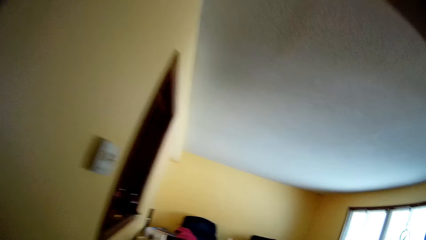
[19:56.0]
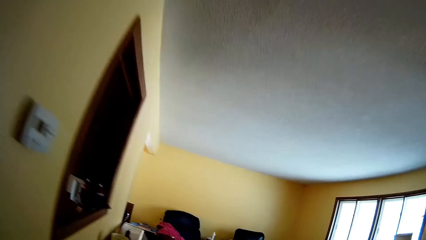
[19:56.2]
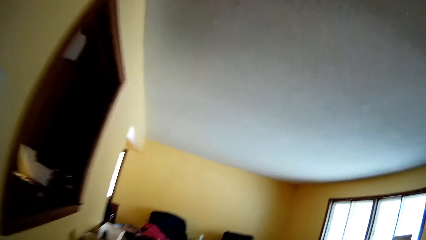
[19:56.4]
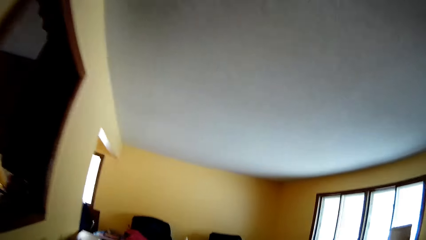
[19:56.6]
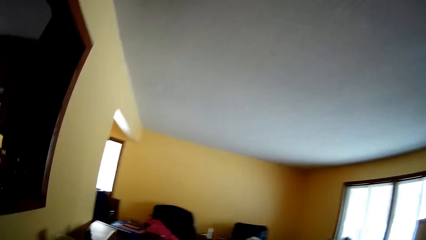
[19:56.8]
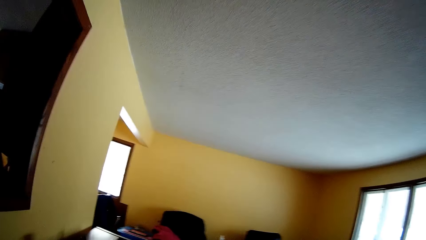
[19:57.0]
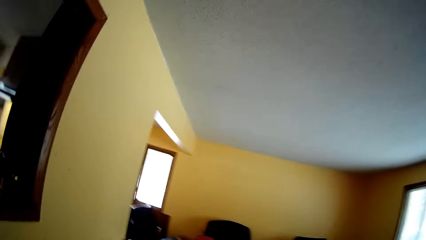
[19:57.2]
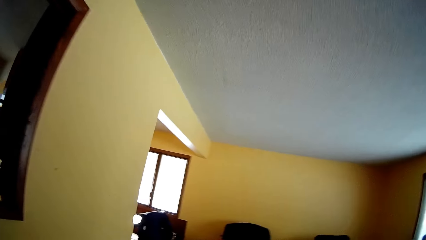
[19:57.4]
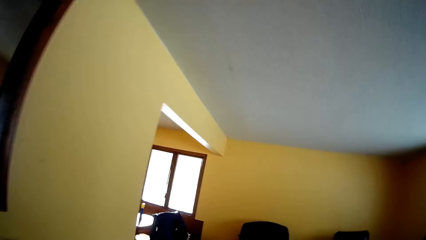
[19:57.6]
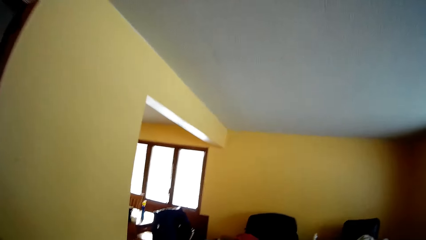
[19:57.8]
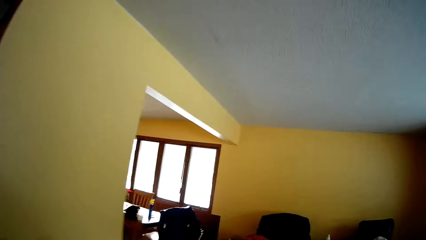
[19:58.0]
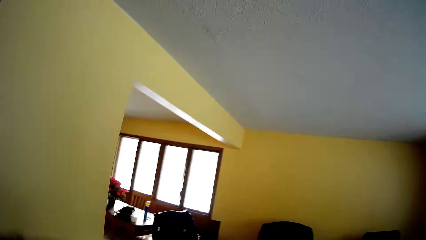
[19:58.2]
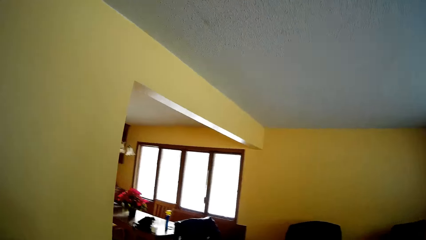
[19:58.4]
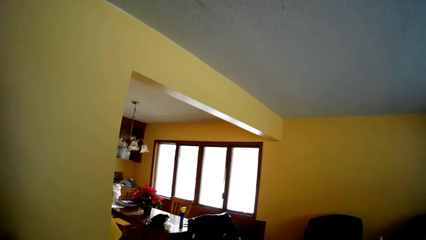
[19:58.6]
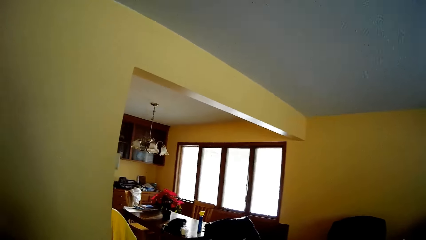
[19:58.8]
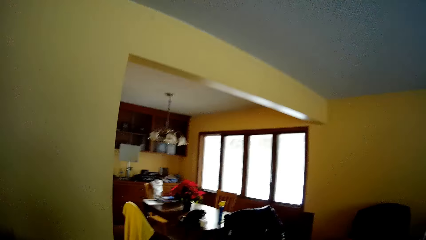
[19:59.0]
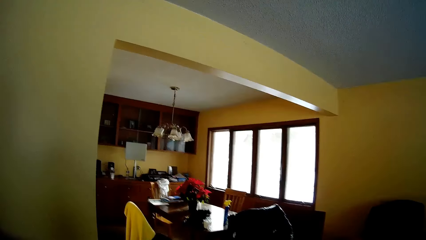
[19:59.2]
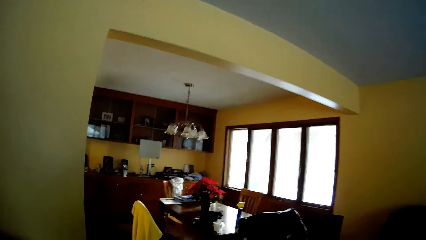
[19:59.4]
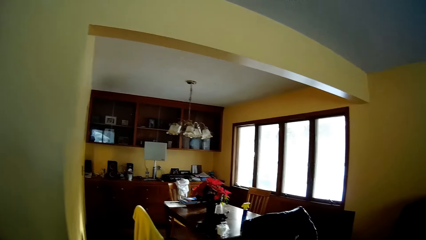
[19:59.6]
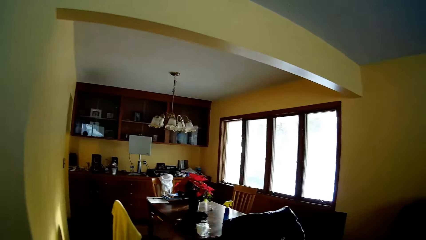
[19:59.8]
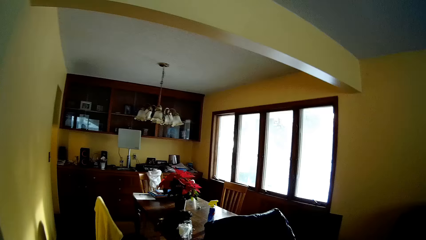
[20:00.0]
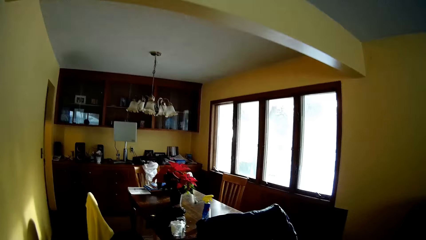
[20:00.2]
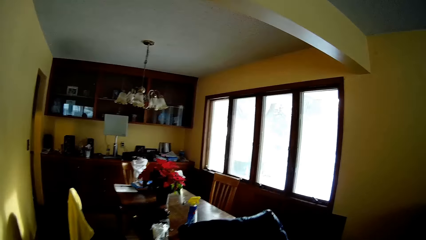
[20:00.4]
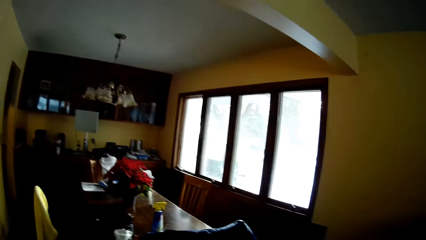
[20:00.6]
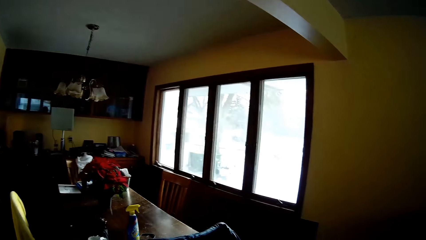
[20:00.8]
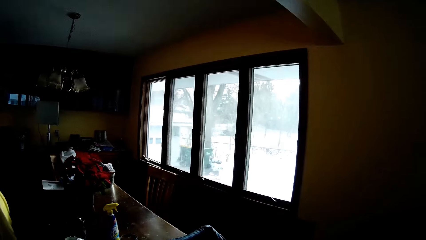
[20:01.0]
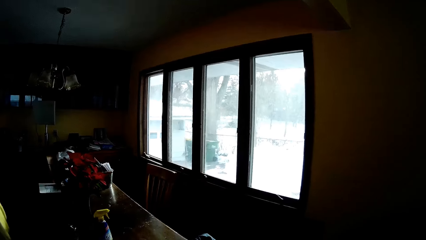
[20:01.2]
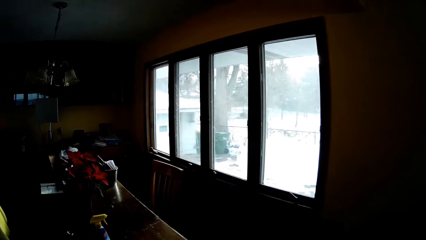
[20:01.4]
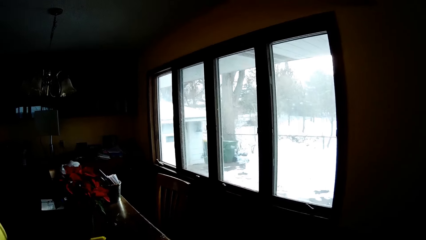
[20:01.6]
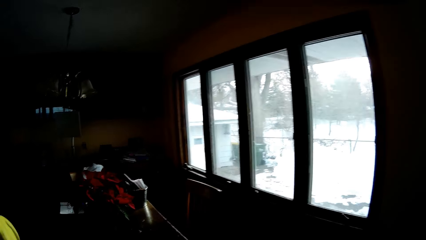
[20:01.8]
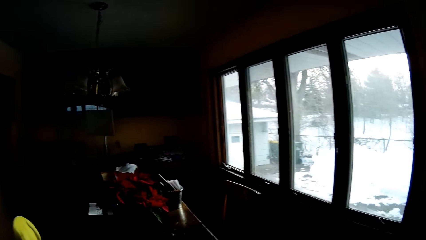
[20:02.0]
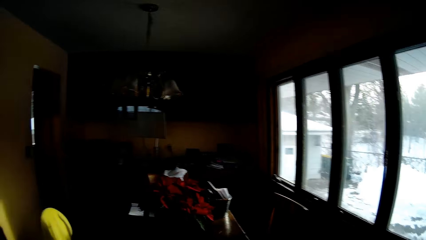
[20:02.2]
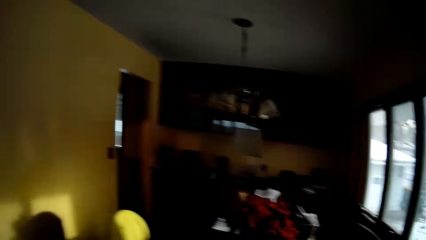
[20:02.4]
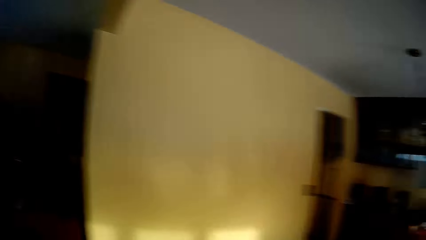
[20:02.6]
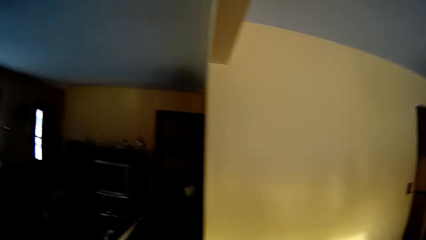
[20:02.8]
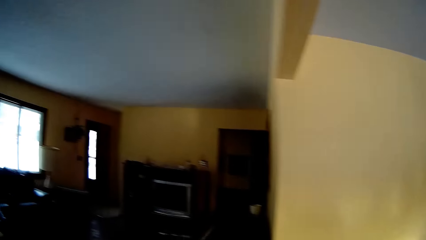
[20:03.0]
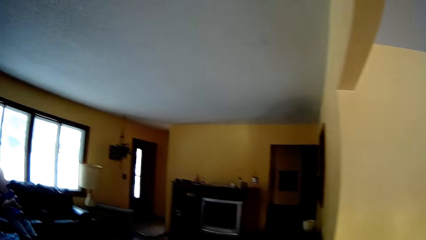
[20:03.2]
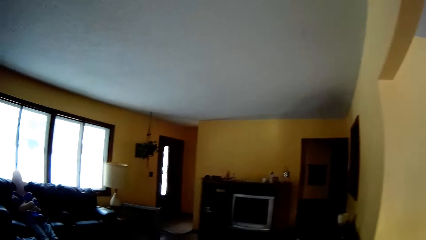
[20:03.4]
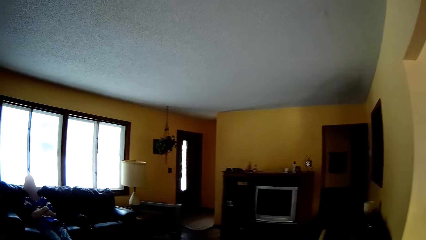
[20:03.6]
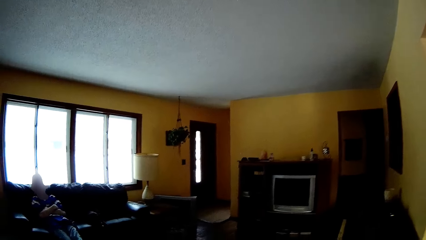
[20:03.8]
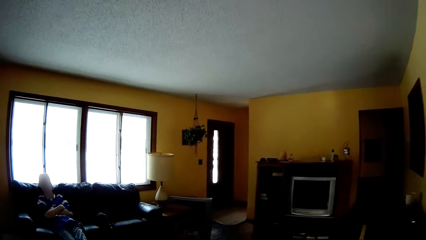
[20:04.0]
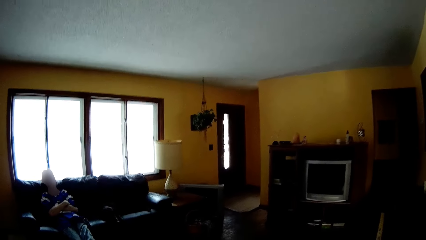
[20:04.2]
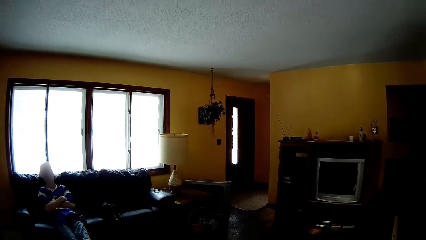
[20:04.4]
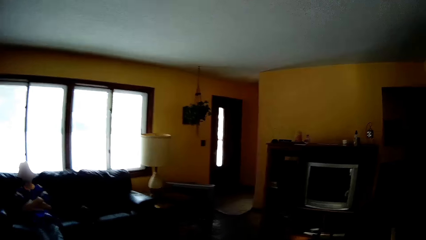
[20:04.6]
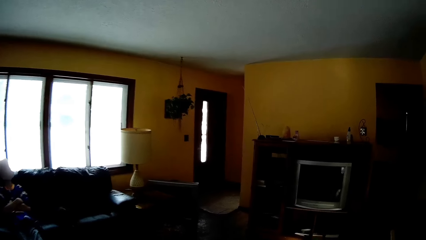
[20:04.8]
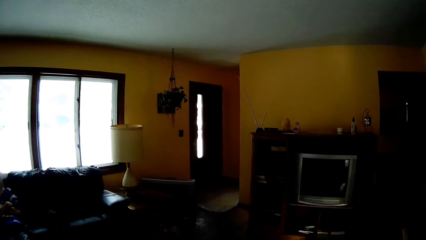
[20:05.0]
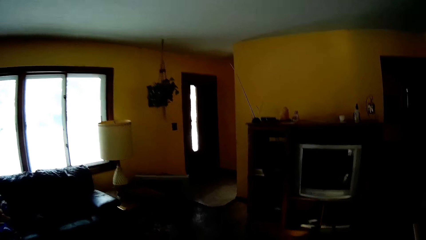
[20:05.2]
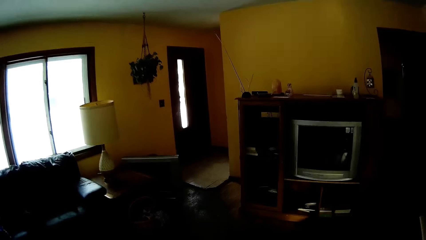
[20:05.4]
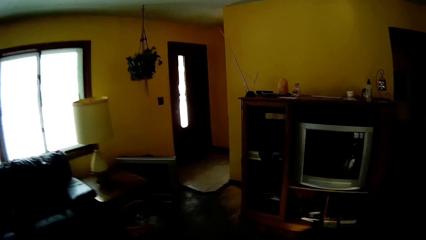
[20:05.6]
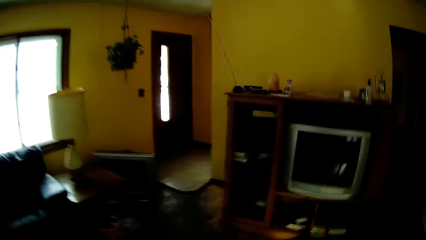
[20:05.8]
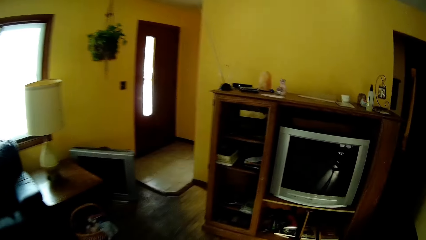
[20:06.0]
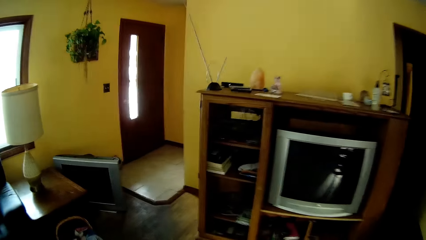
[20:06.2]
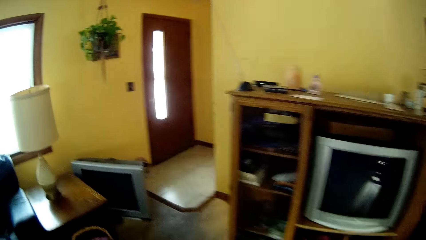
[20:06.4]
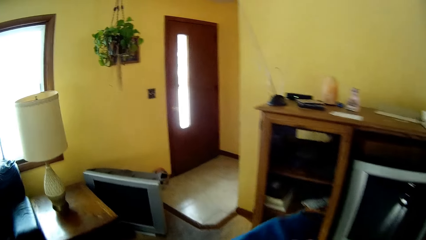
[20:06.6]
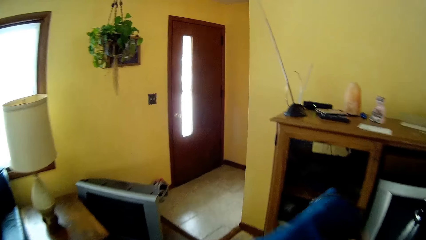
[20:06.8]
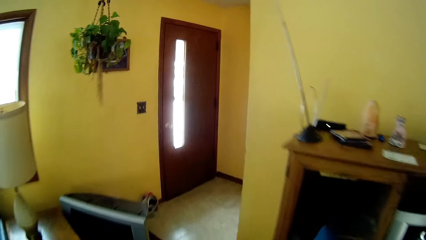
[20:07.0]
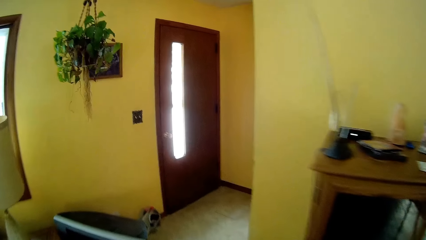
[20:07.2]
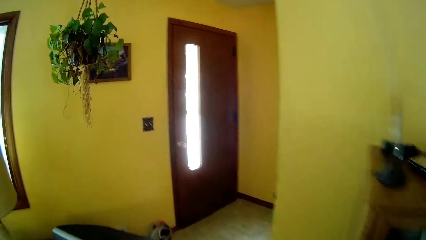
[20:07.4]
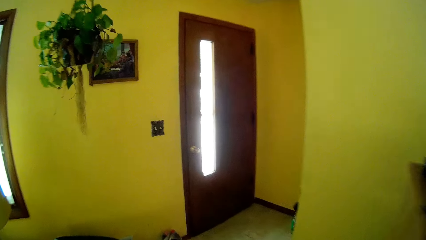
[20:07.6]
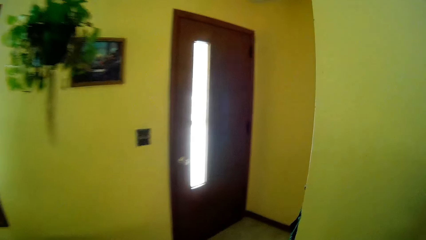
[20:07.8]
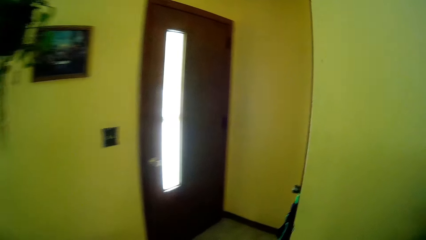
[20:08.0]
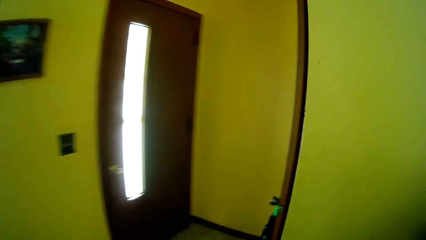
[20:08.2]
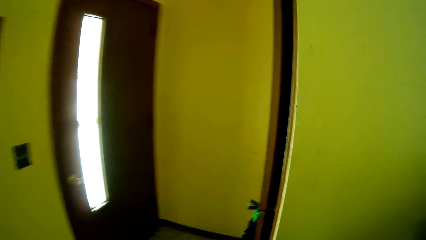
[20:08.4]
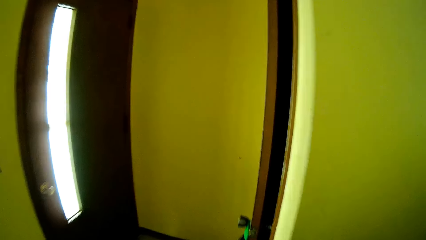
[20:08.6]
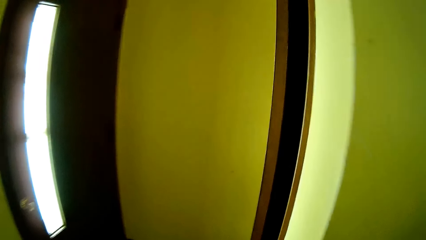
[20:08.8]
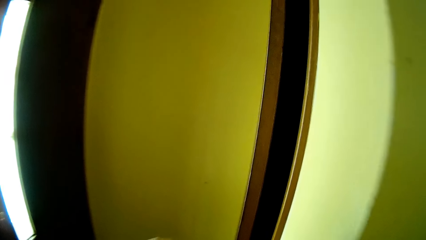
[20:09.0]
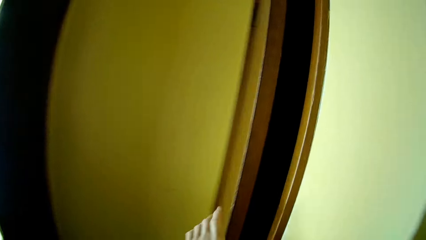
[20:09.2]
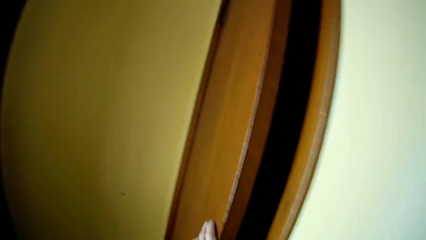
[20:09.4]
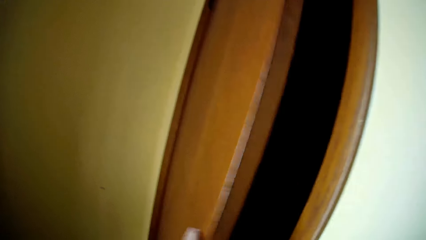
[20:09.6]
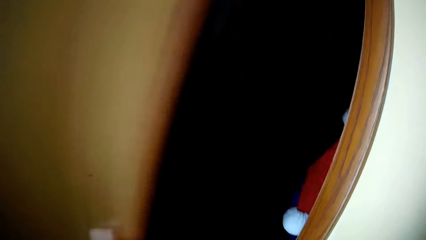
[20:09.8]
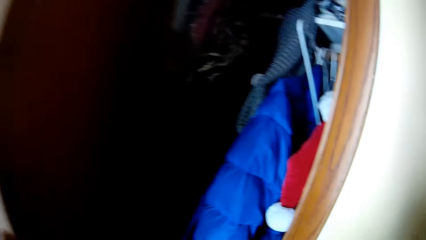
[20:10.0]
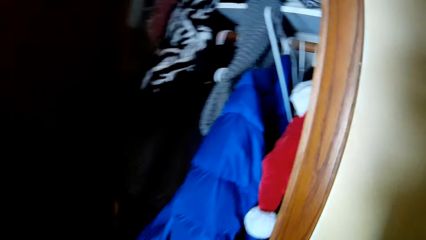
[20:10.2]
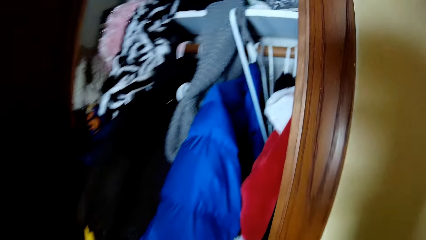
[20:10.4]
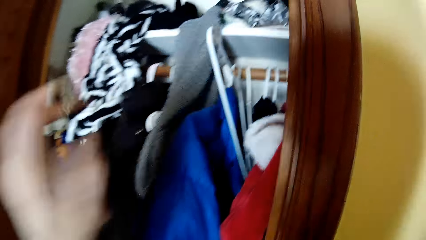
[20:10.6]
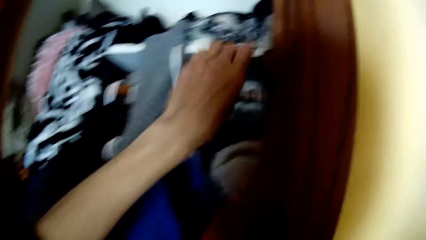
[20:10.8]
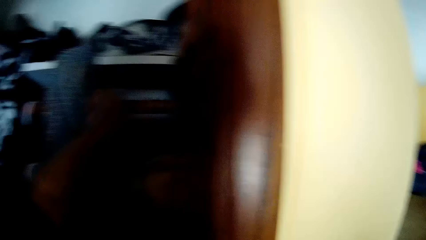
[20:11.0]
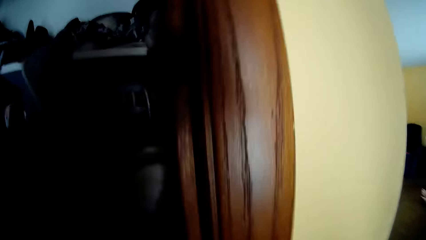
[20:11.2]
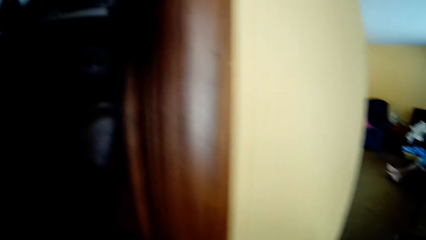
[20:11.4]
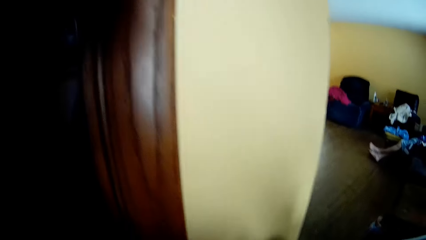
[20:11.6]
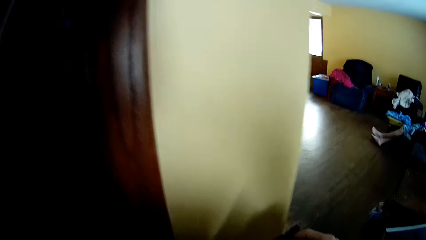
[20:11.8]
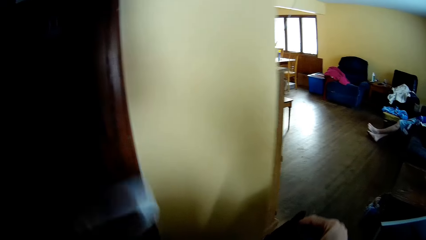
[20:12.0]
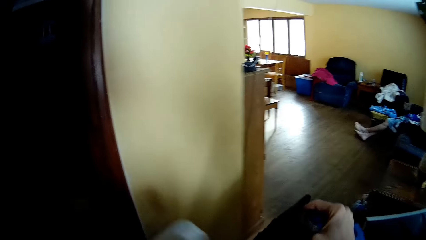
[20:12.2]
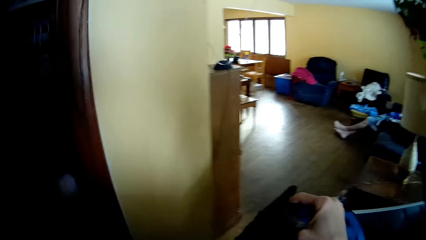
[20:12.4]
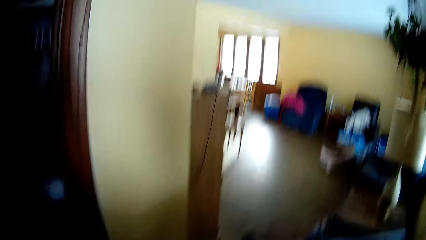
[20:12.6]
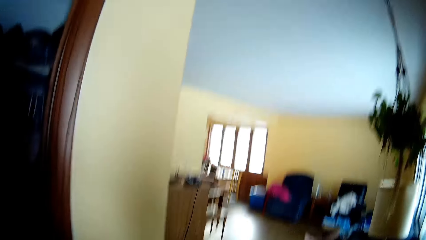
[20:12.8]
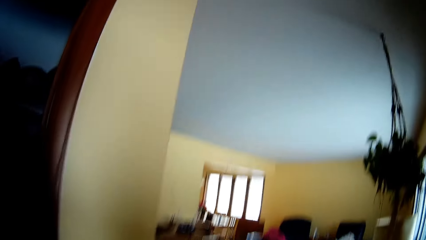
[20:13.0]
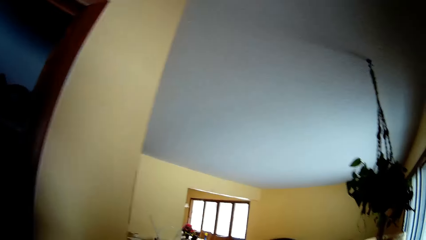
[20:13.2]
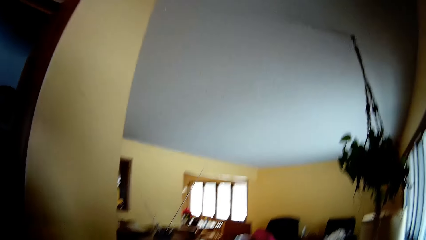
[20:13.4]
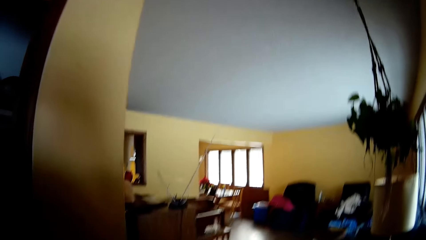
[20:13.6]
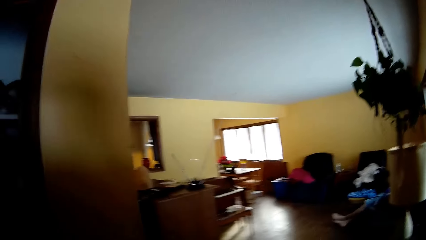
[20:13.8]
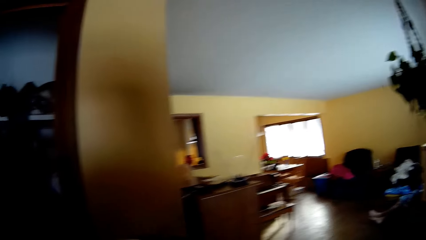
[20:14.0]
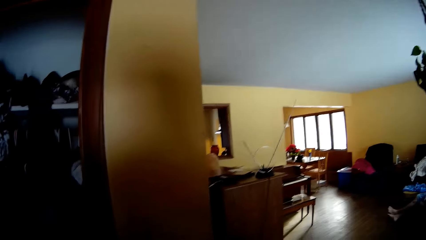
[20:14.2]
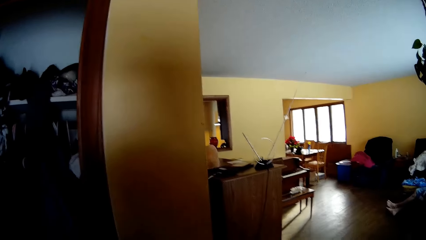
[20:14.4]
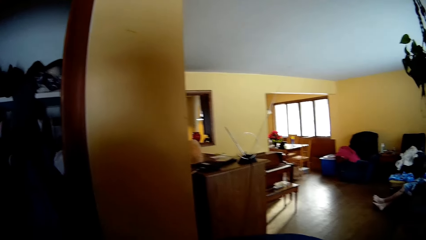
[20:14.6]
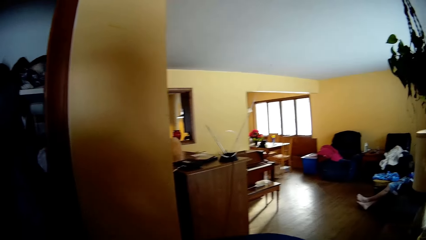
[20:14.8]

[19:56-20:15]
The camera wearer looks through the big window in the sitting room. He walks to the closet. He looks through the small window in the sitting room. He moves towards the door in the sitting room. He moves towards the cabinet door. He opens the door of the wardrobe with his left hand. He looks at the clothes in the shelves. He picks up a cloth hanger in the wardrobe with his left hand. He puts a cloth on the hanger with his right hand. He looks at the flower on the roof.
